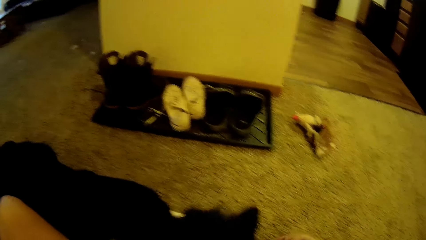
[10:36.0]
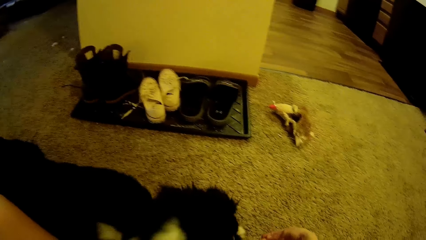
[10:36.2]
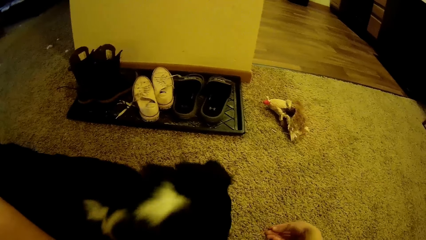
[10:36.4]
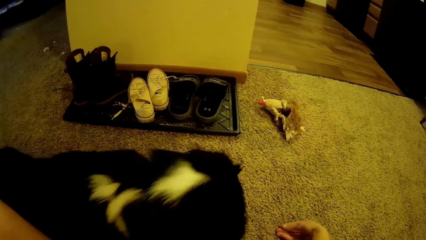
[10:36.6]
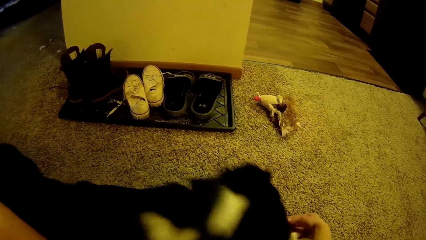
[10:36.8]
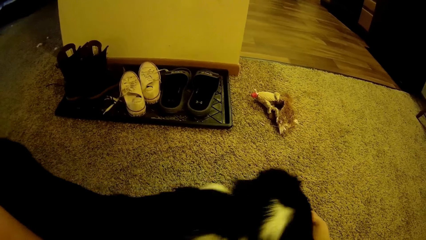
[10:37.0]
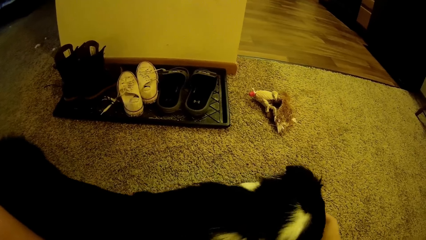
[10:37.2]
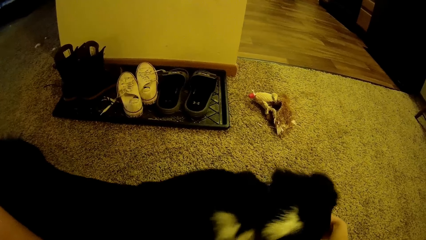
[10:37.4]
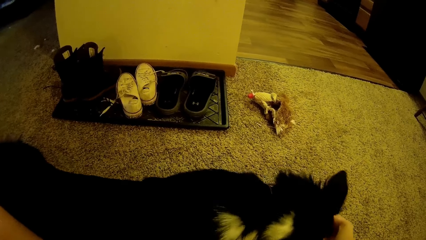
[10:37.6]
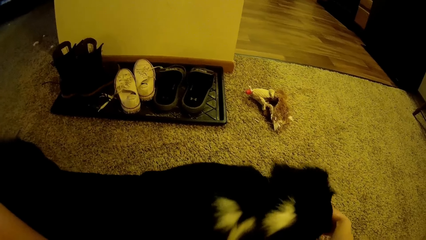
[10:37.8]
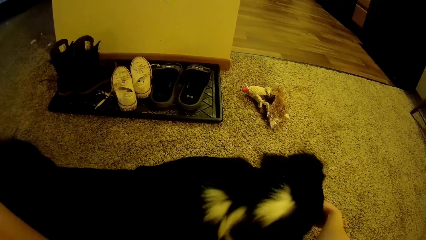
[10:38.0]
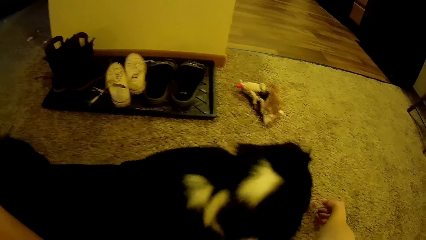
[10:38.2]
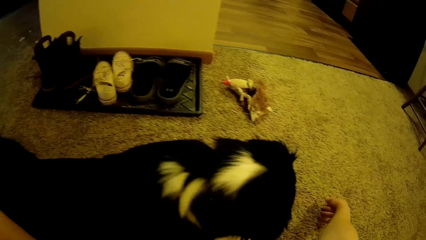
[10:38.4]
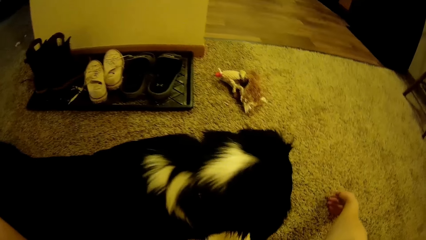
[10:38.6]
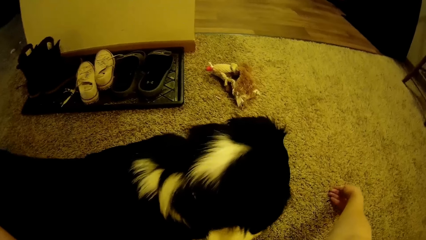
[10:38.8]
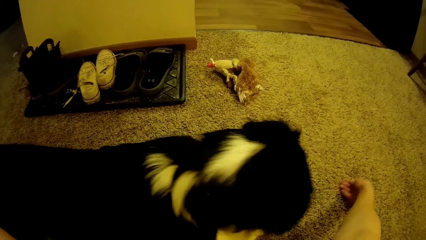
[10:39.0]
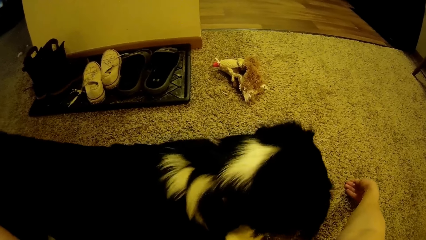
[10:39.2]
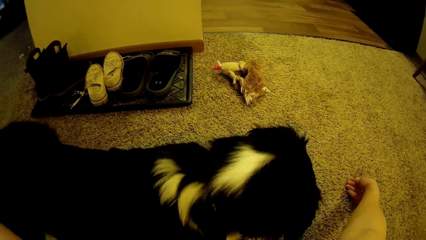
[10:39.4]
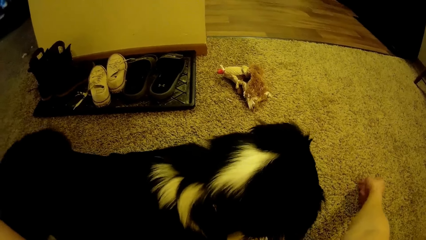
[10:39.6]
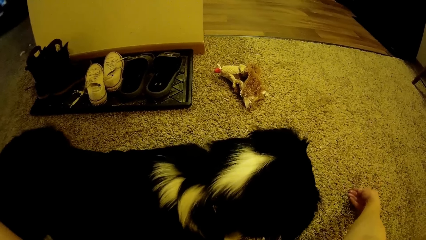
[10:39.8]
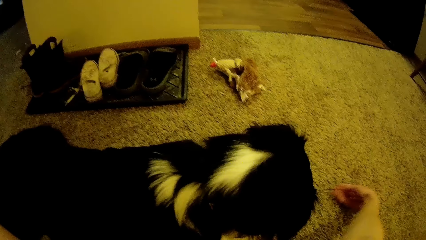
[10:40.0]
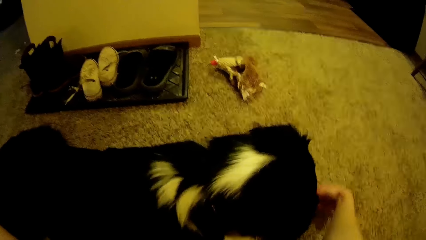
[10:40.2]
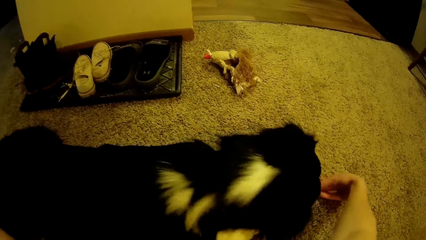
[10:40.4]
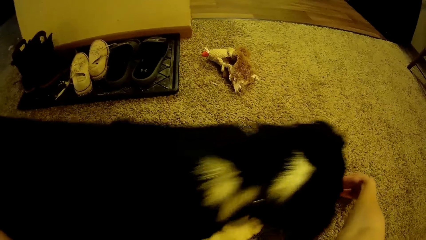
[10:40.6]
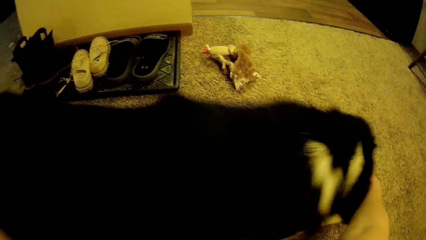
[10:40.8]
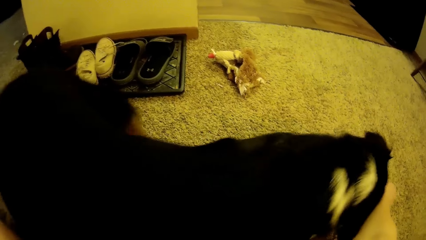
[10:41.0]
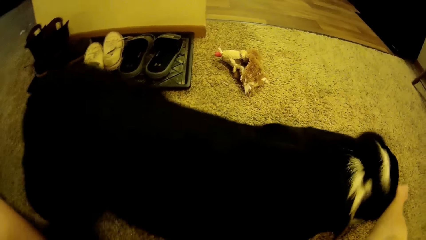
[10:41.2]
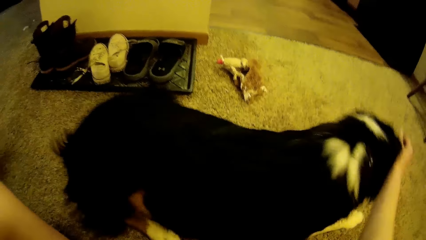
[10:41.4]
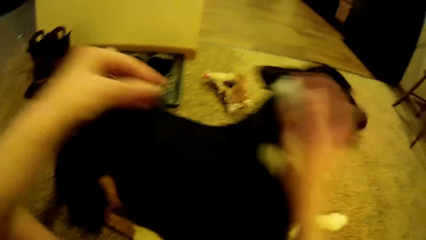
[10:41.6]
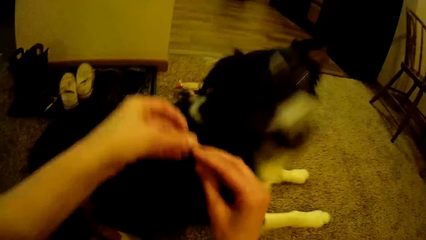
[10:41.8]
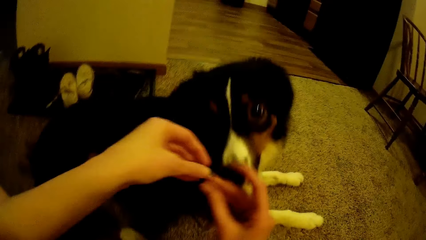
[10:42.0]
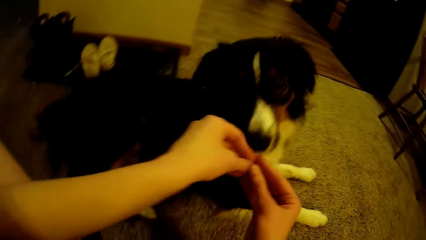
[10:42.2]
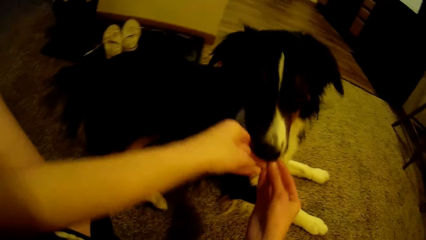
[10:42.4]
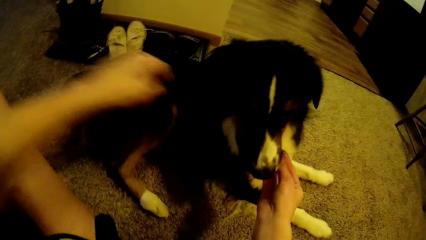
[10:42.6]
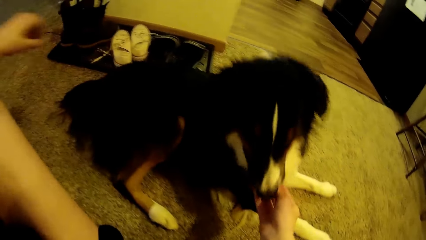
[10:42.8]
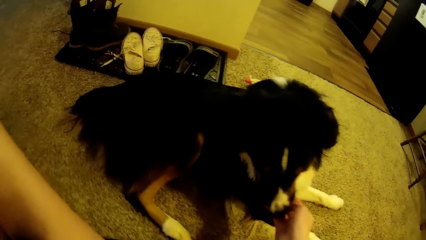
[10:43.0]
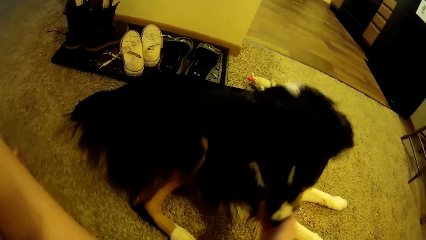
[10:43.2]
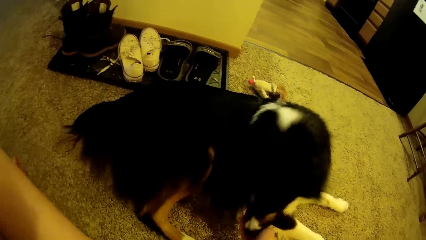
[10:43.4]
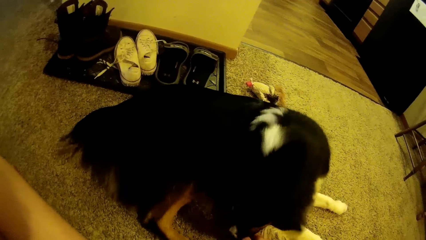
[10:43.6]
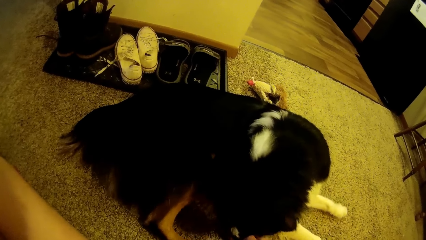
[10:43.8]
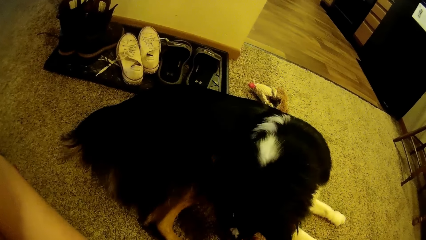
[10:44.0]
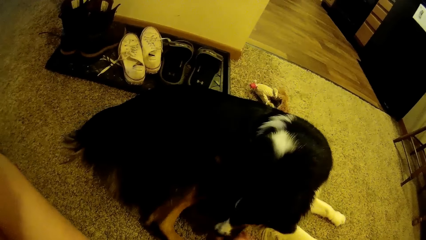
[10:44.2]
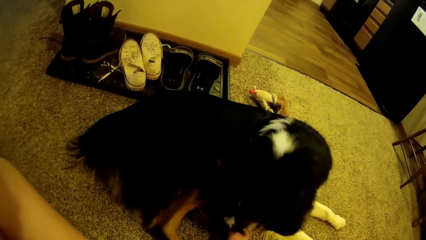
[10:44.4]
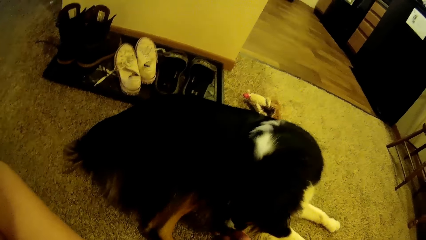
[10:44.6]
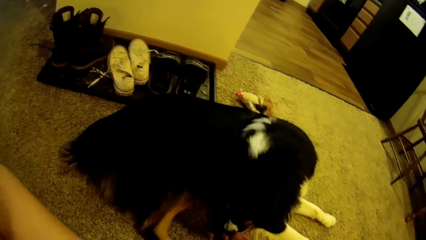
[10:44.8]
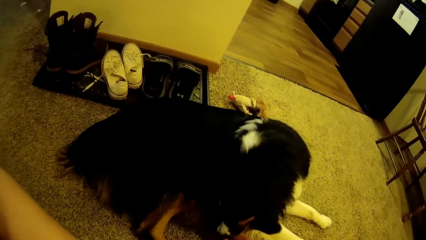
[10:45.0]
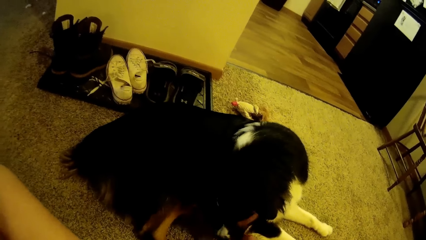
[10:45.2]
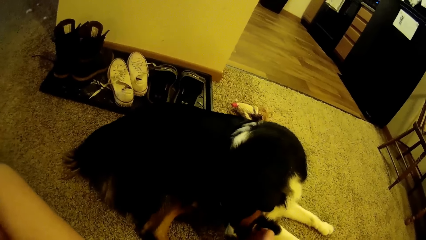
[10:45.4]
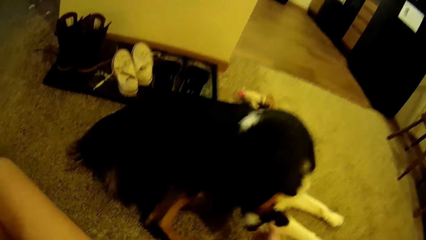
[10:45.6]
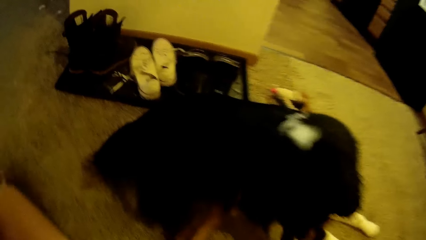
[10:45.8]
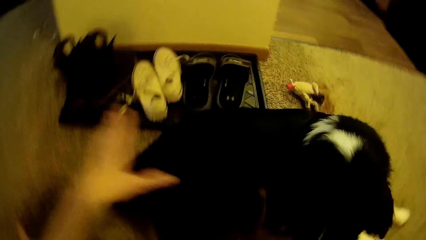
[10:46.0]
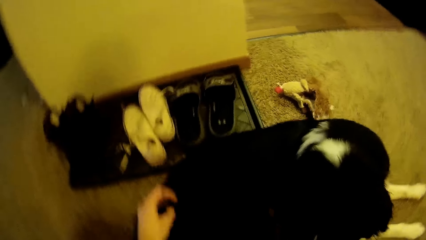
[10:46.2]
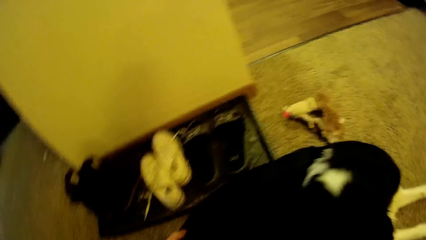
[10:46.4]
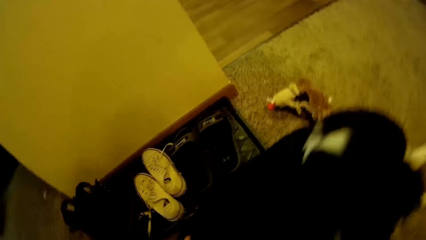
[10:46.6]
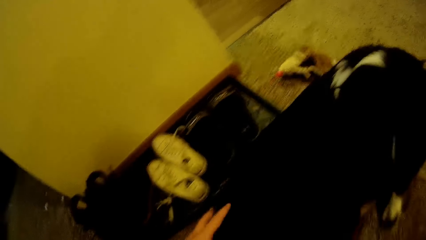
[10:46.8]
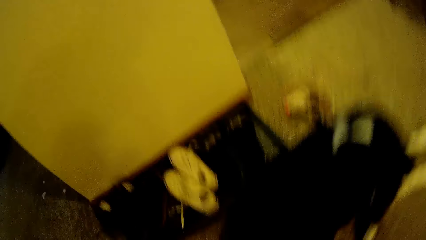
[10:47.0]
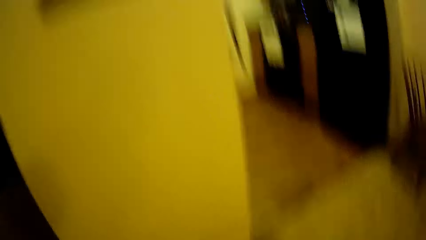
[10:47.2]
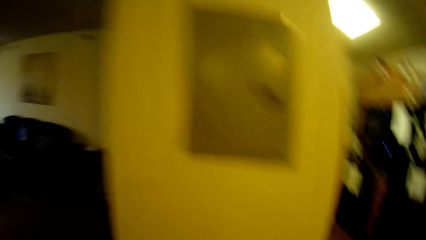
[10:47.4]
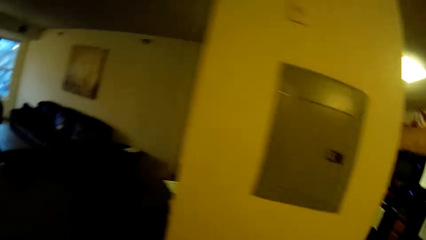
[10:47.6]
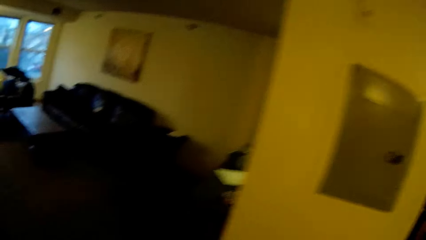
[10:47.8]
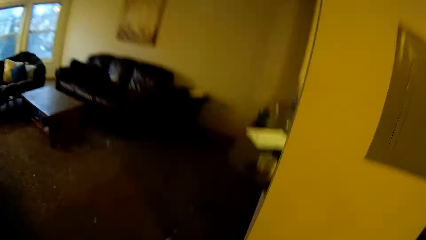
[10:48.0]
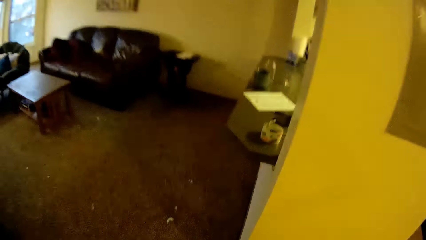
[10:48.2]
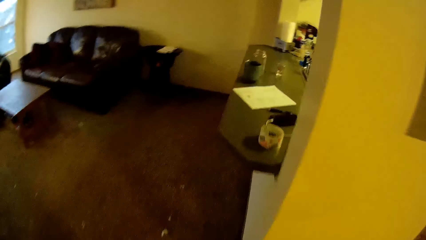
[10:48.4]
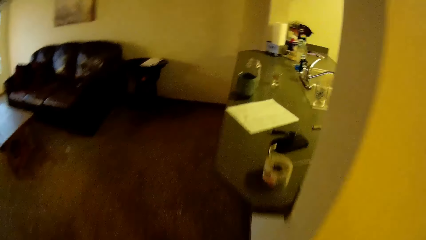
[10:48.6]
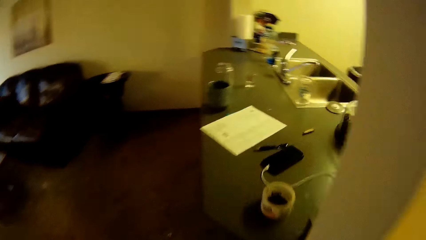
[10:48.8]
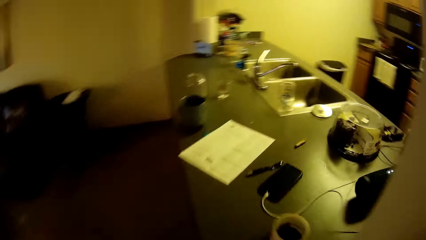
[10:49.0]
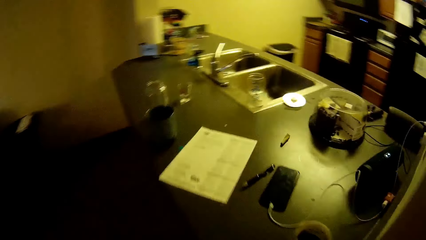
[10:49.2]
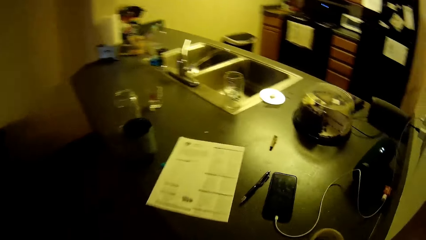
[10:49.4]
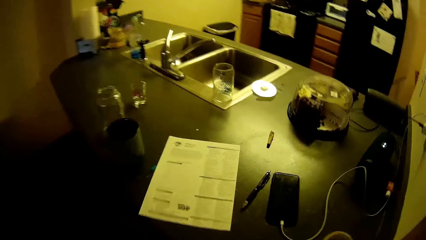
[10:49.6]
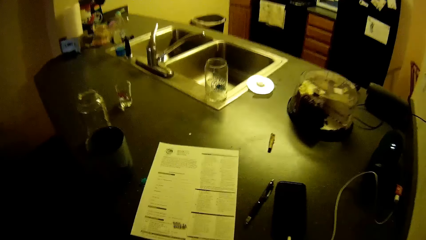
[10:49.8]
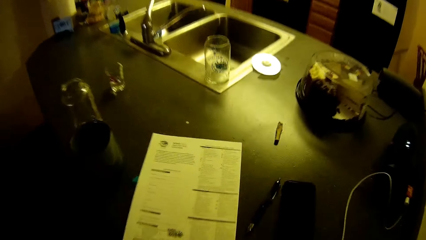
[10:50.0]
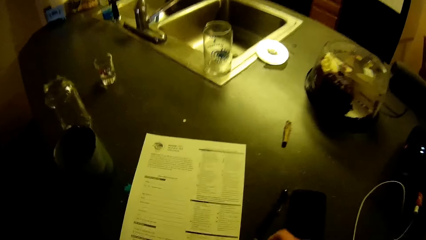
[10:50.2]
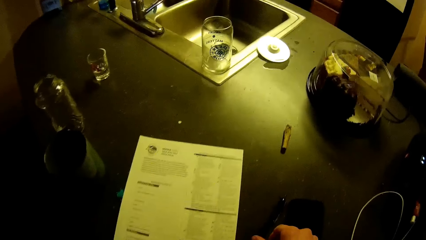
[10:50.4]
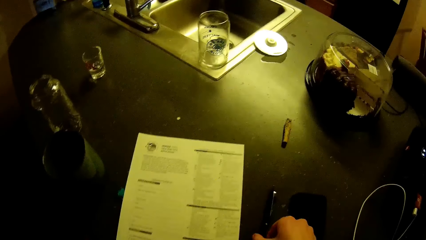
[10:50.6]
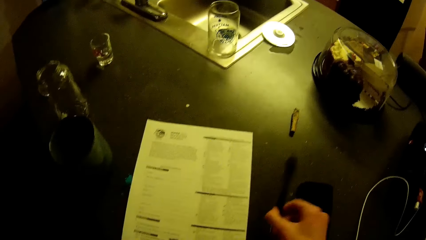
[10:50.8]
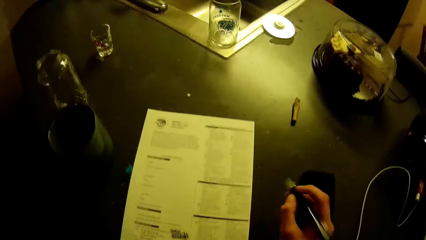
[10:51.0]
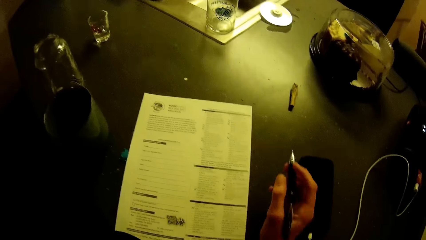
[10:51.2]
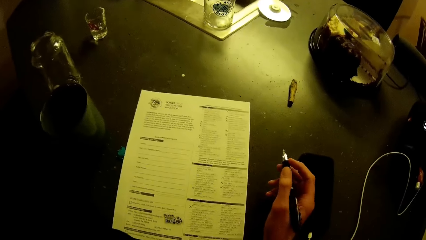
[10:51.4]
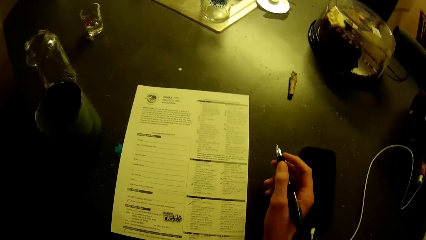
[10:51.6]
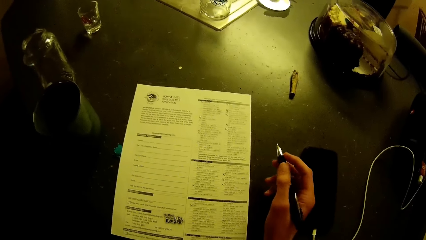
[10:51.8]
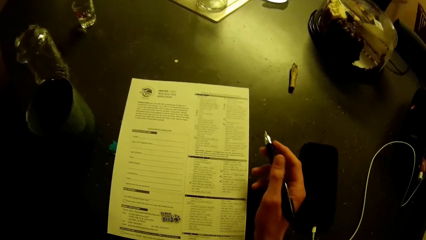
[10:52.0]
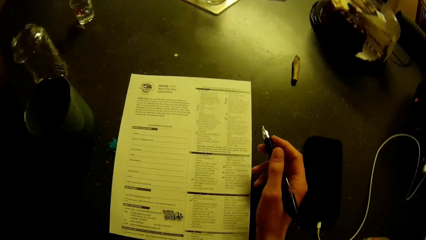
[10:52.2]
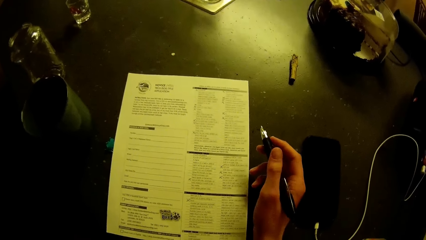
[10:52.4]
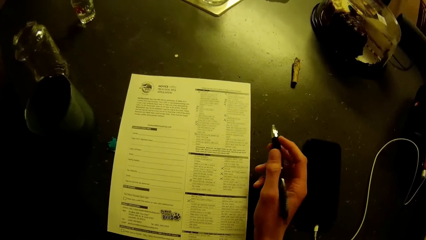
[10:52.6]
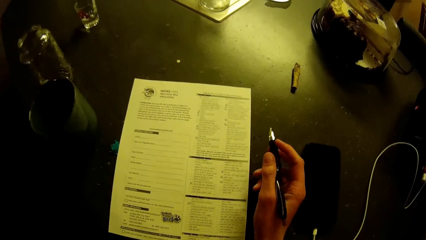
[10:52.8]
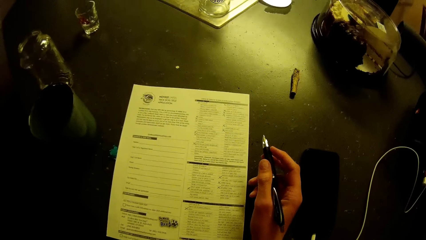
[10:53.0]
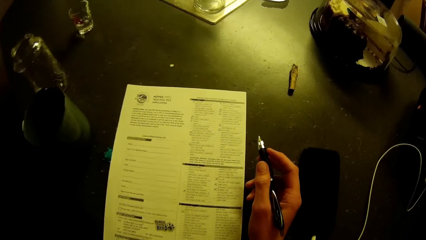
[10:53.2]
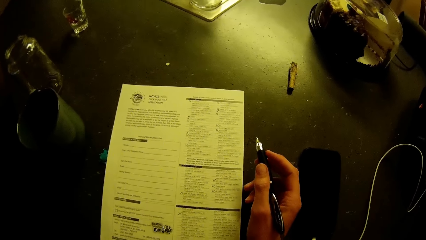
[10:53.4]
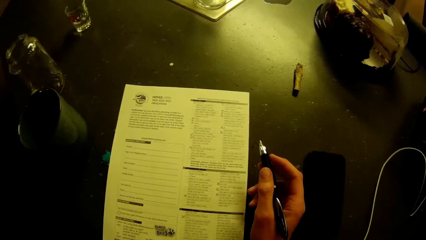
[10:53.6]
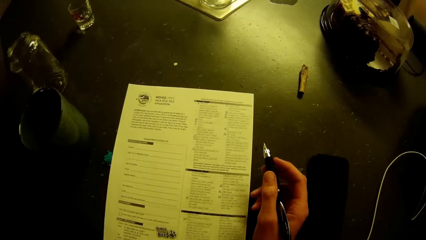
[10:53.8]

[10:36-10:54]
The camera wearer moves around her hand. She gives the dog something. She picks up the pen on the kitchen slab.
